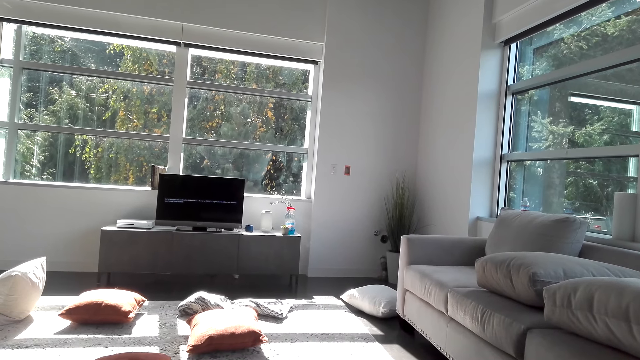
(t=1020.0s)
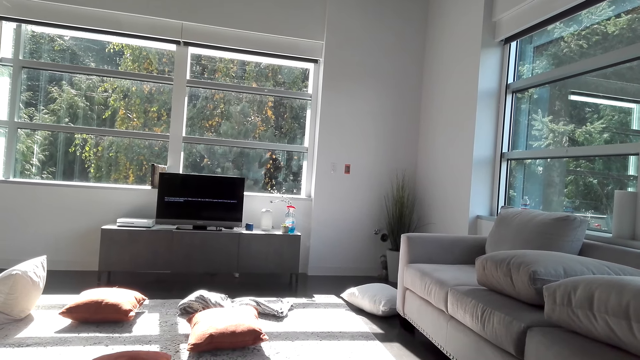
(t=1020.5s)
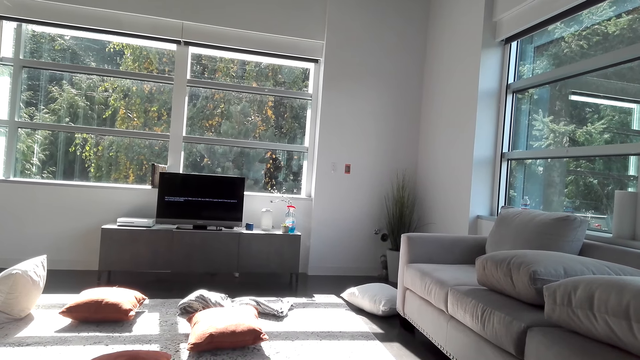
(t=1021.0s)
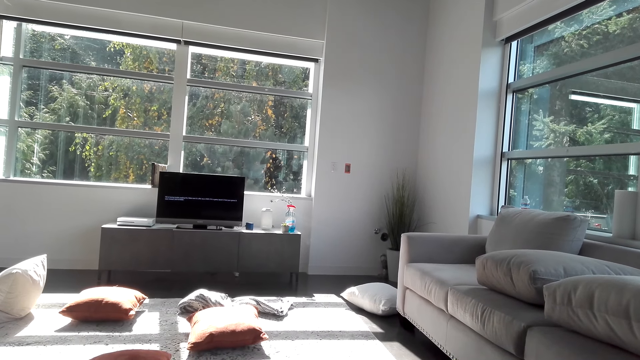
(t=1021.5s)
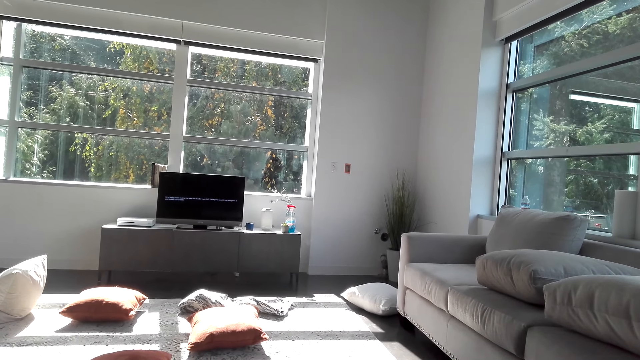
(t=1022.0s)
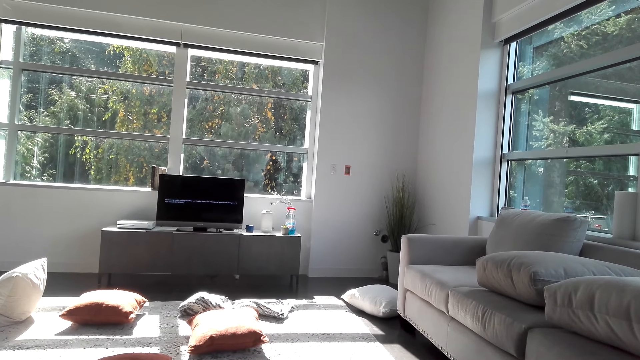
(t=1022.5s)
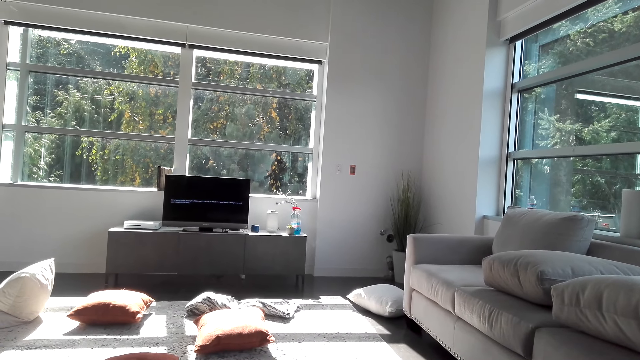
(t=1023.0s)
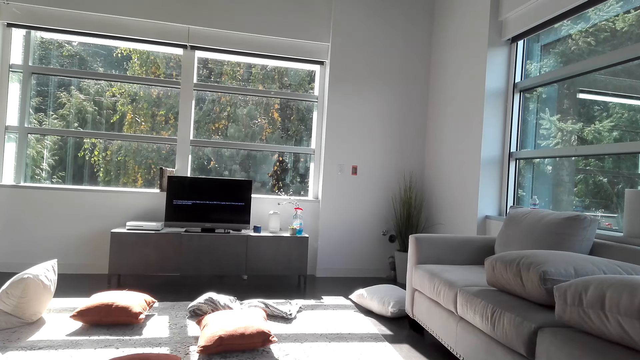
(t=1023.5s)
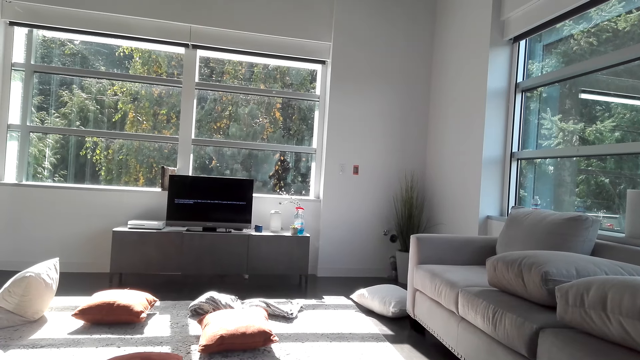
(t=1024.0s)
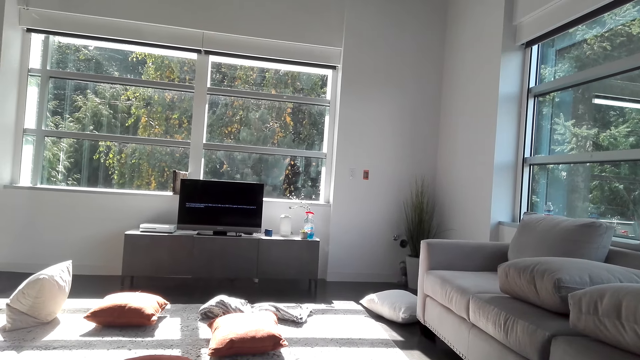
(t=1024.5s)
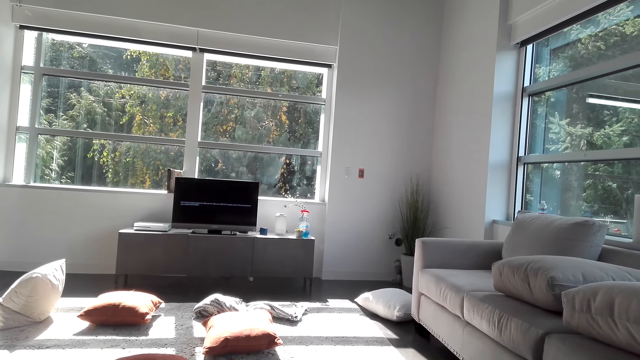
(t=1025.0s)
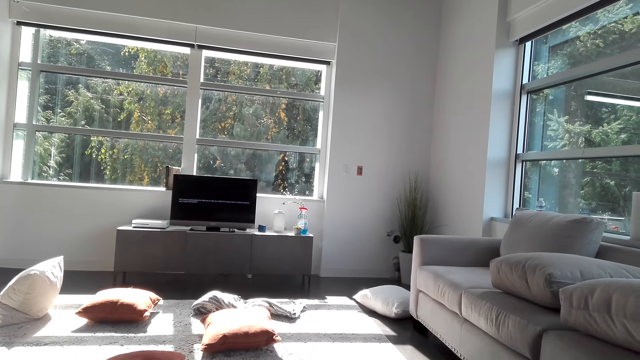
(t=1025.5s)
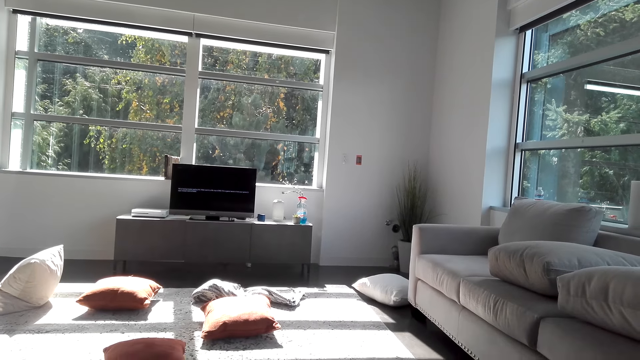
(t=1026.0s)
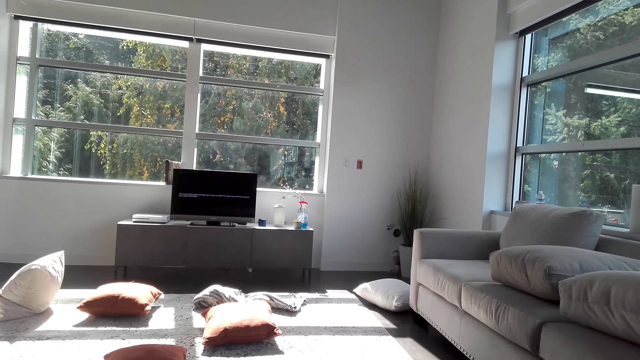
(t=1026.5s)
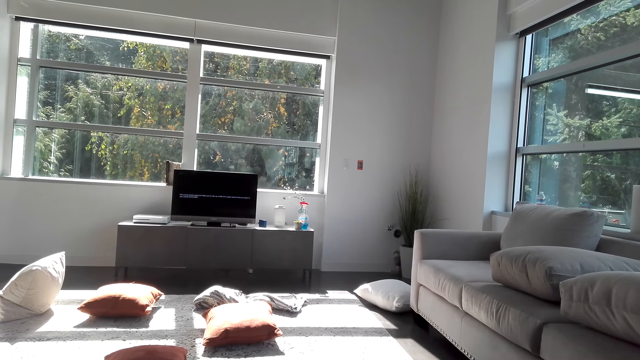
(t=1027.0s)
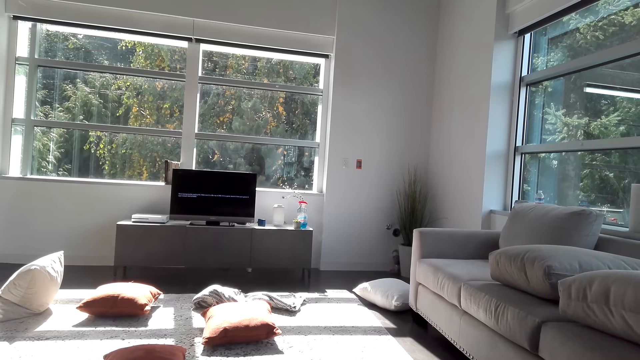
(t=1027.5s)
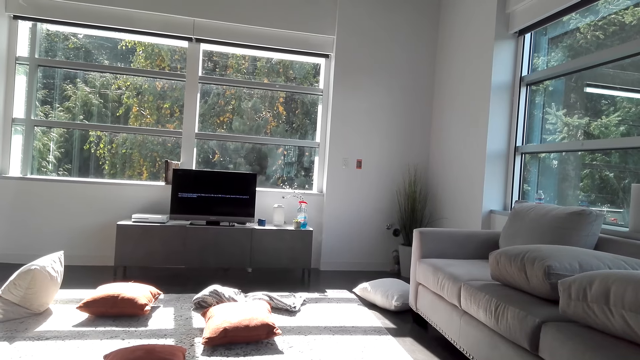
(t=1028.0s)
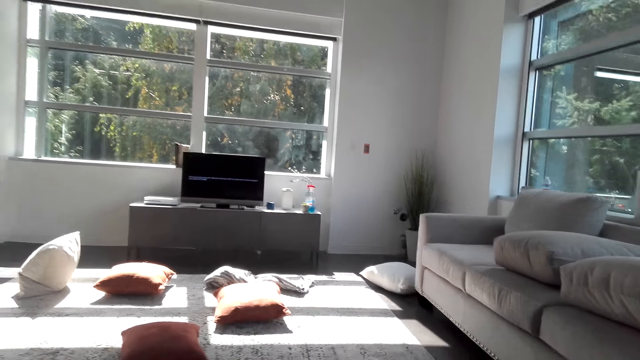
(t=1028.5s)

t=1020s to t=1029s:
The camera wearer looks at the television.

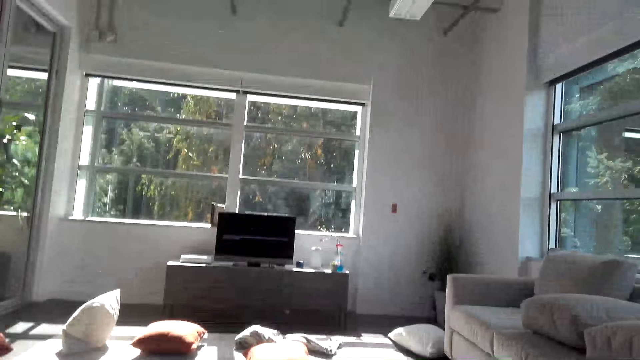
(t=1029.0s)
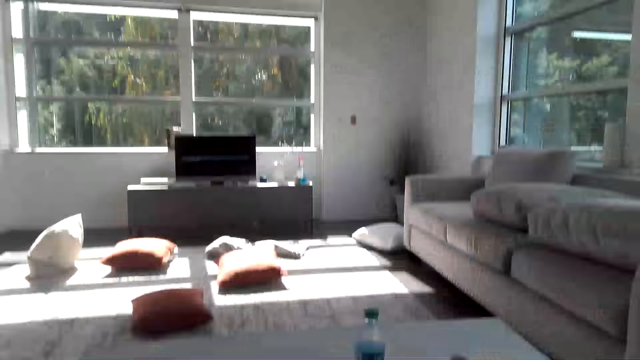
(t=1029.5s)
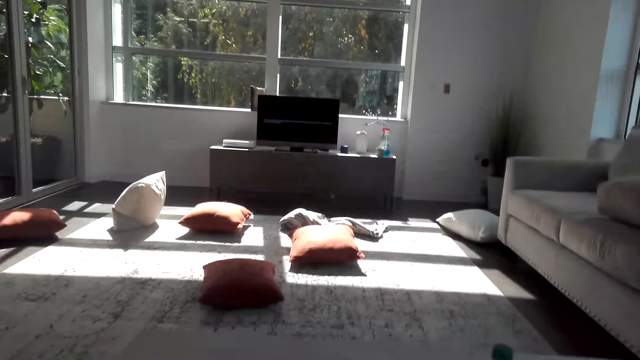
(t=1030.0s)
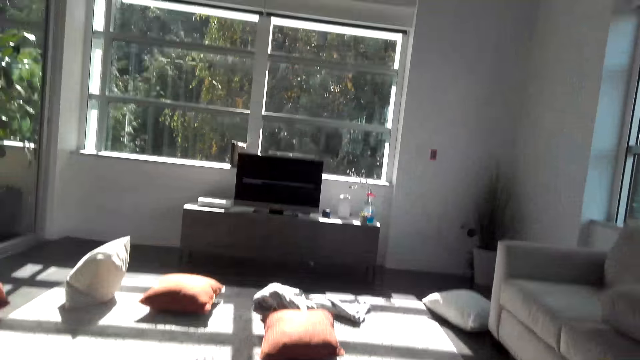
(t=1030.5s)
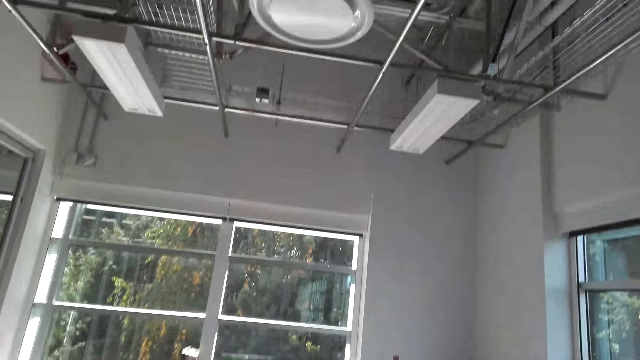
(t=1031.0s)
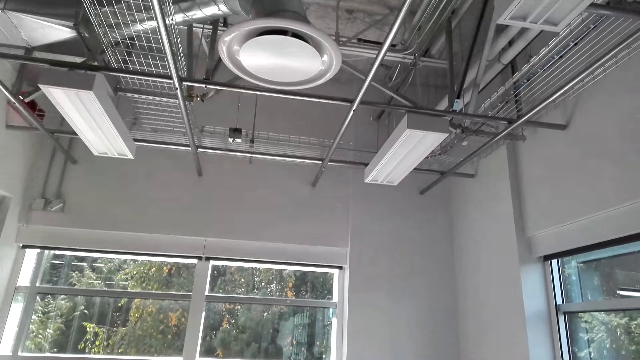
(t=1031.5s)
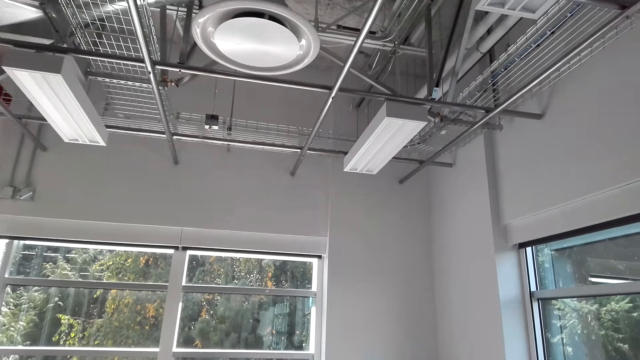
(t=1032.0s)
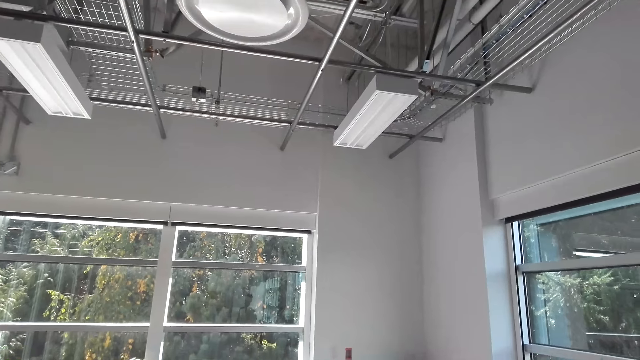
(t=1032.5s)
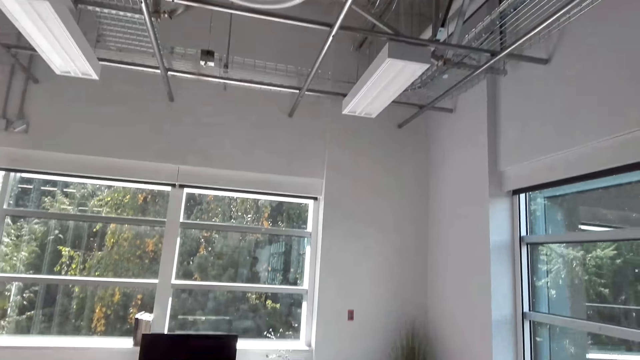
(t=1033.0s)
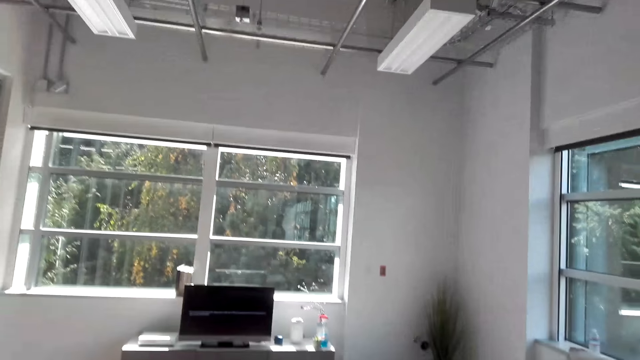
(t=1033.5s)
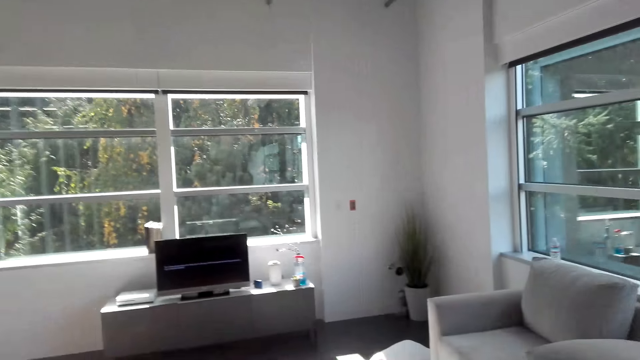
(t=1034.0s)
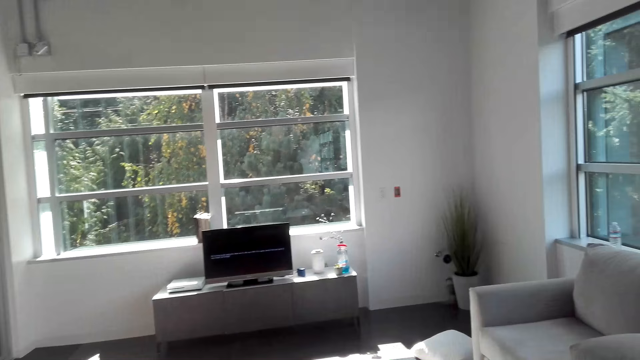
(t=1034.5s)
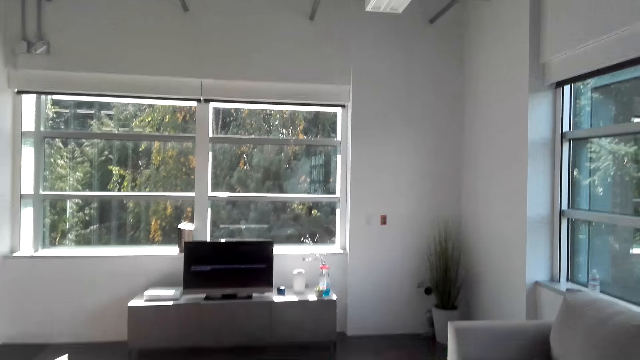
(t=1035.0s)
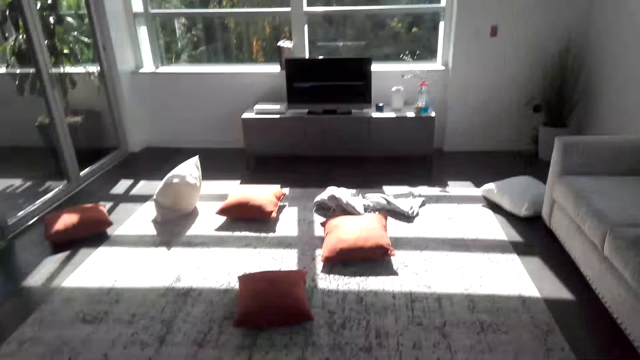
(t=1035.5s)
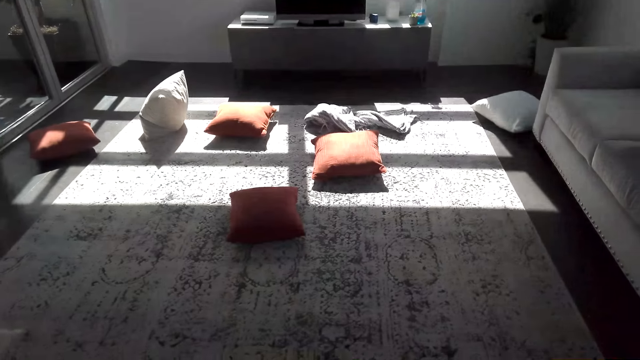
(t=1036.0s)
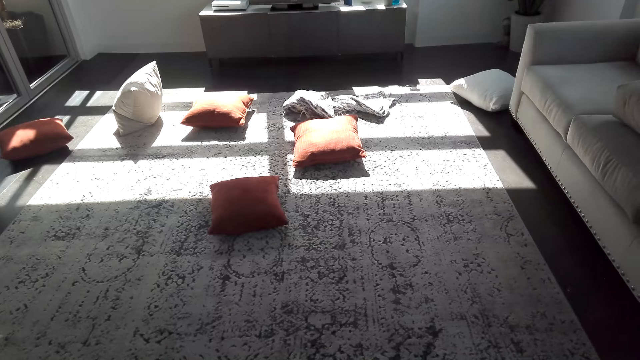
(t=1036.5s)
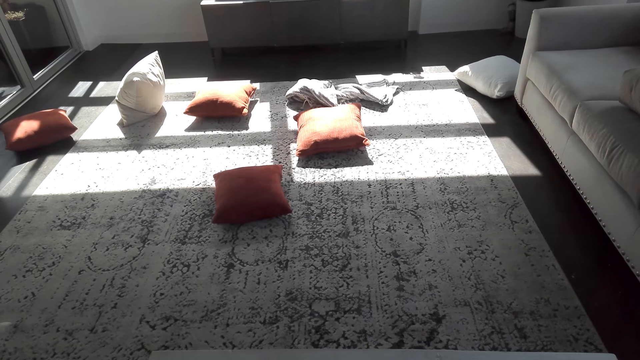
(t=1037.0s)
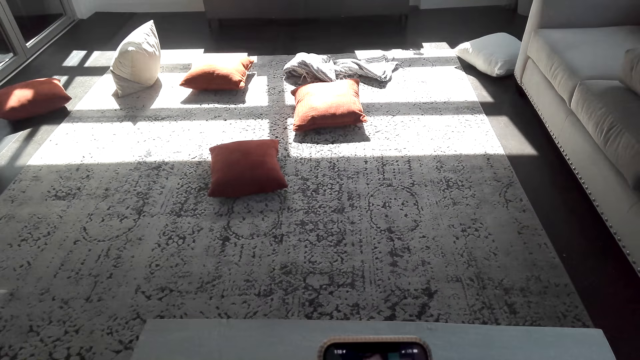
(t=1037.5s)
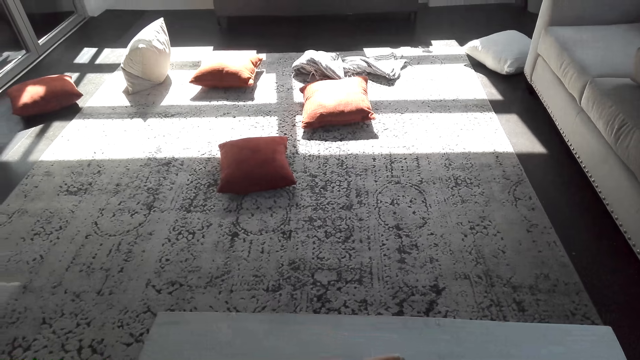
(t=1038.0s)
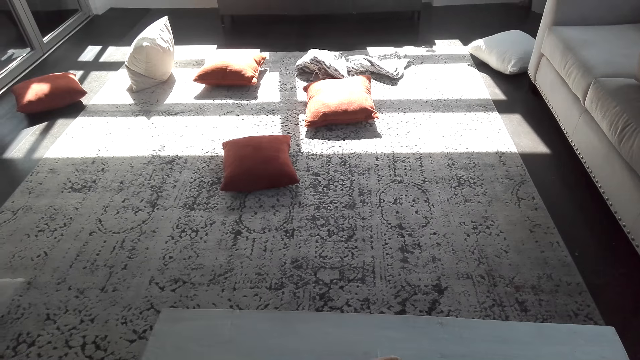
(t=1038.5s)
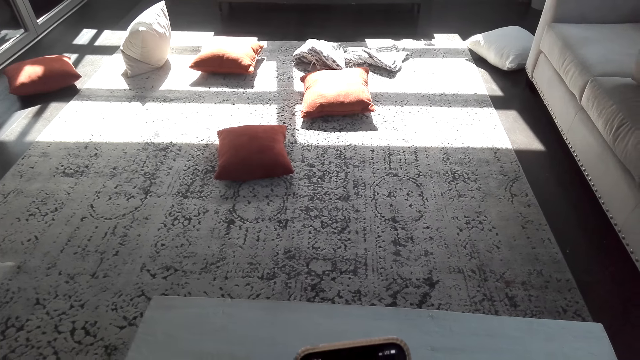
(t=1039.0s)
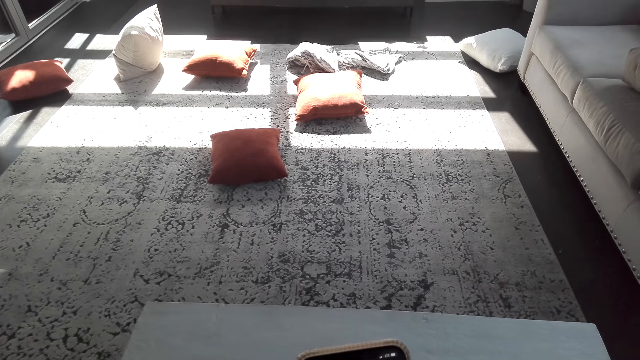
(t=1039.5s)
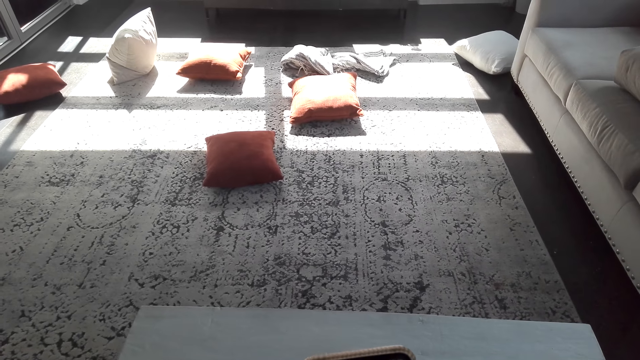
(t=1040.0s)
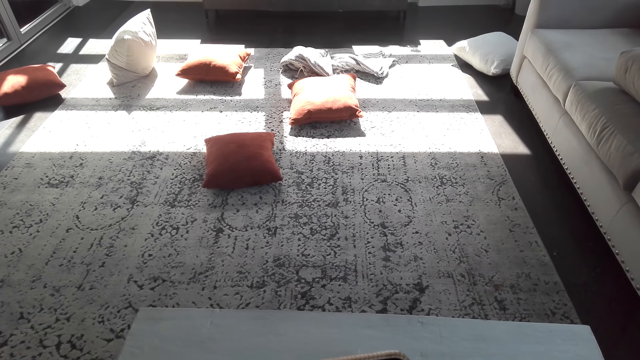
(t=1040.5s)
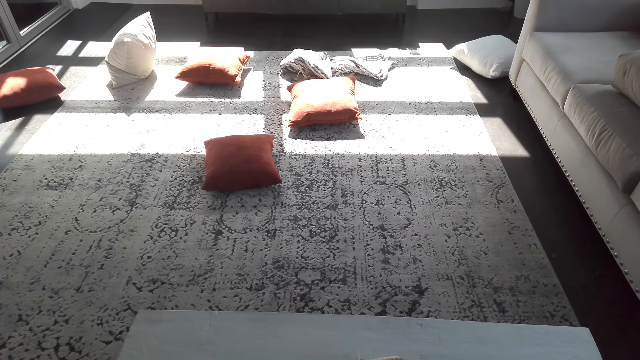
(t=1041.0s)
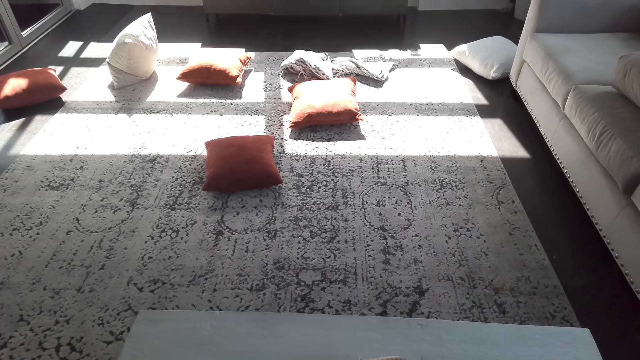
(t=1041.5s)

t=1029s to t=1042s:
The camera wearer looks at the ceiling. They look at the television. They look at the pillows on the carpet. They scroll the phone.
